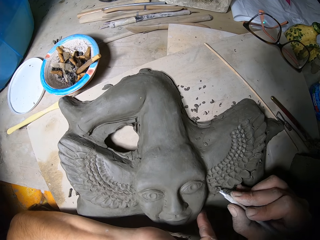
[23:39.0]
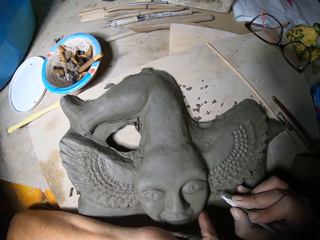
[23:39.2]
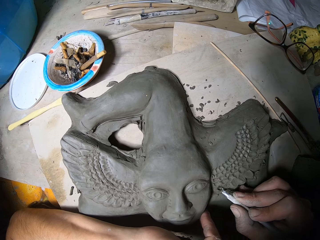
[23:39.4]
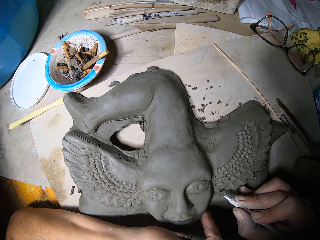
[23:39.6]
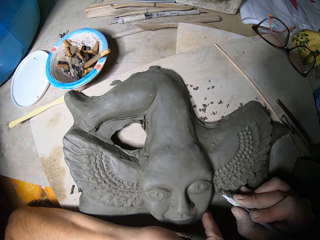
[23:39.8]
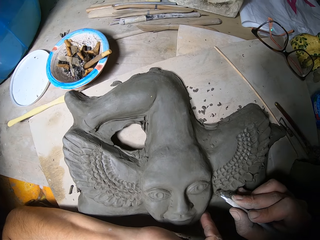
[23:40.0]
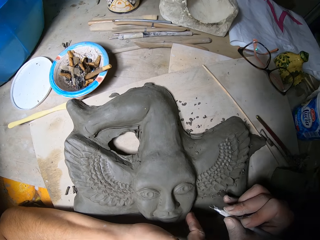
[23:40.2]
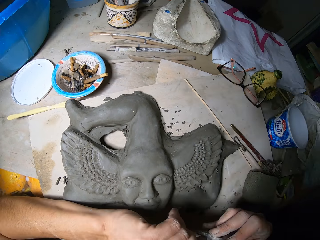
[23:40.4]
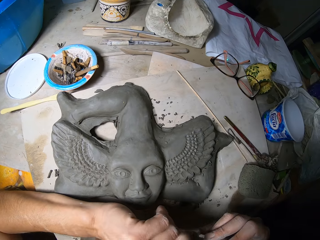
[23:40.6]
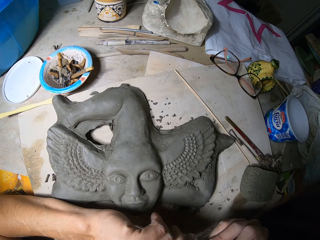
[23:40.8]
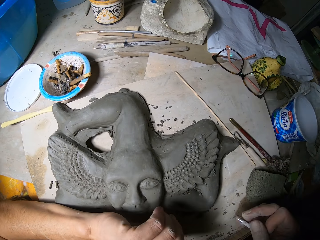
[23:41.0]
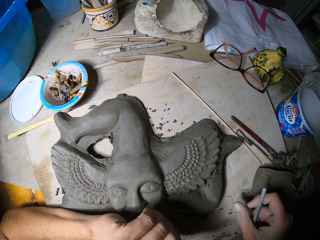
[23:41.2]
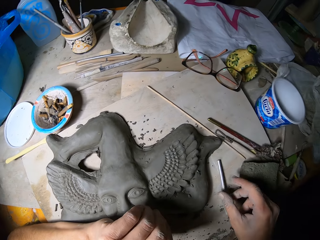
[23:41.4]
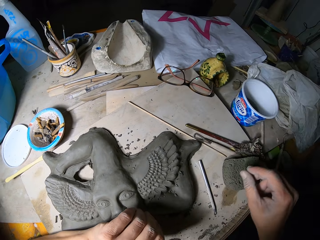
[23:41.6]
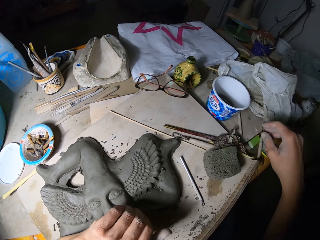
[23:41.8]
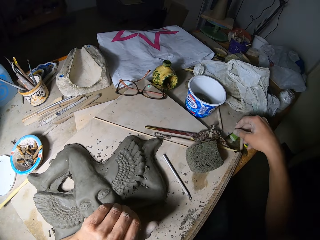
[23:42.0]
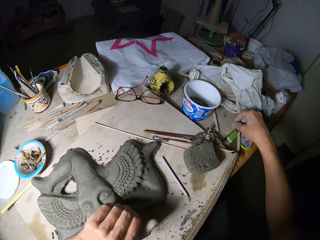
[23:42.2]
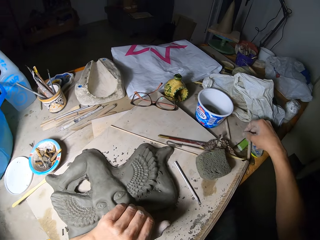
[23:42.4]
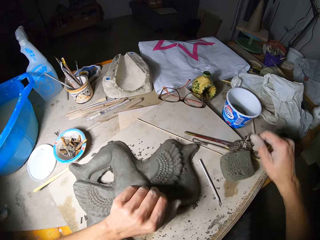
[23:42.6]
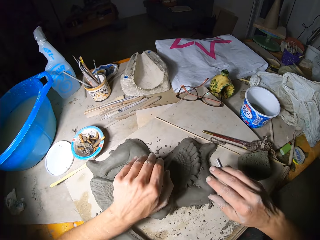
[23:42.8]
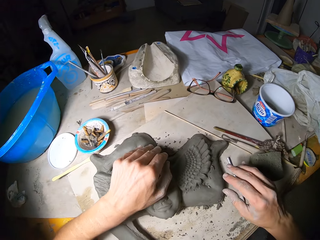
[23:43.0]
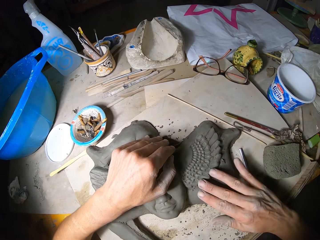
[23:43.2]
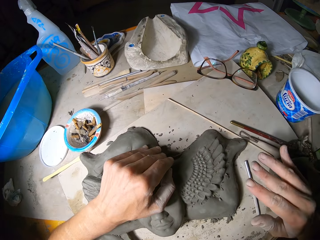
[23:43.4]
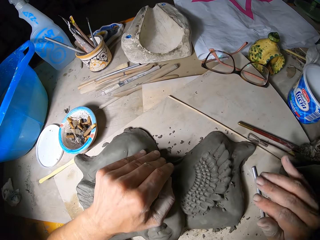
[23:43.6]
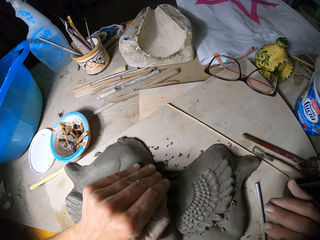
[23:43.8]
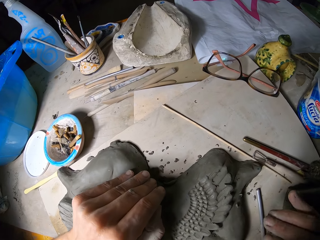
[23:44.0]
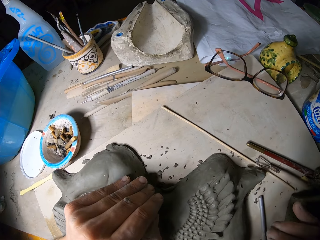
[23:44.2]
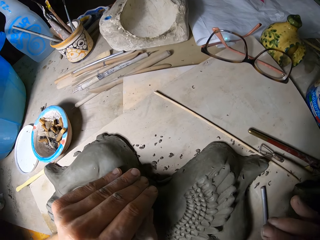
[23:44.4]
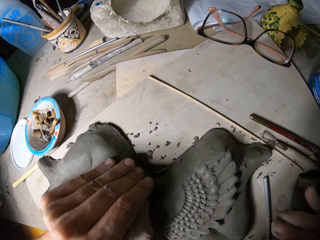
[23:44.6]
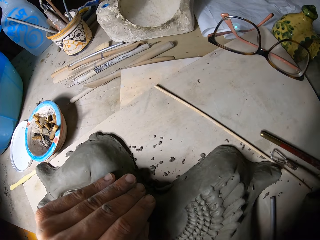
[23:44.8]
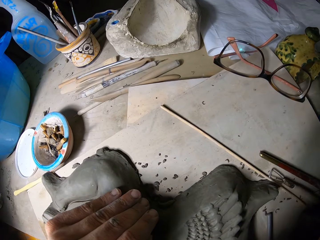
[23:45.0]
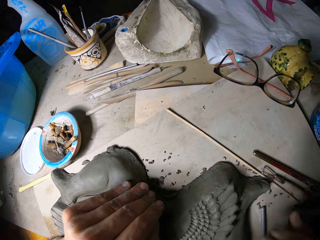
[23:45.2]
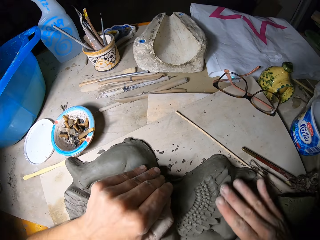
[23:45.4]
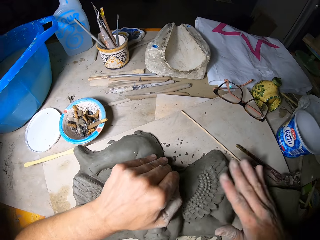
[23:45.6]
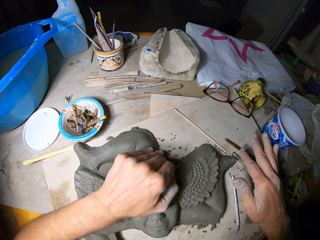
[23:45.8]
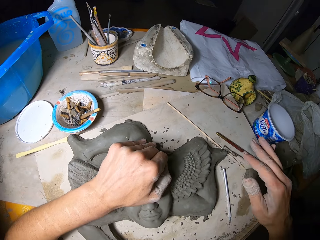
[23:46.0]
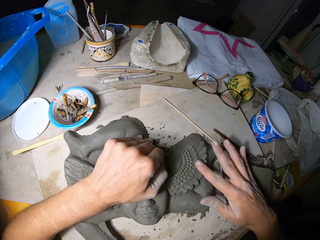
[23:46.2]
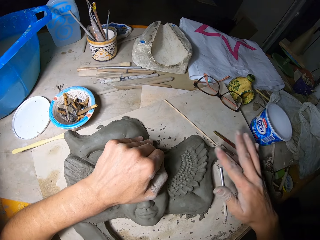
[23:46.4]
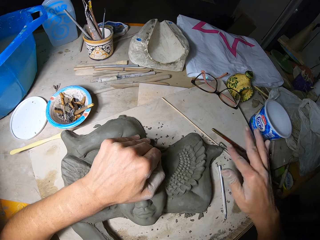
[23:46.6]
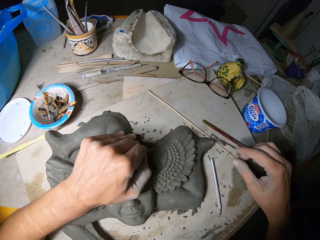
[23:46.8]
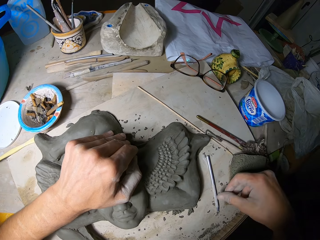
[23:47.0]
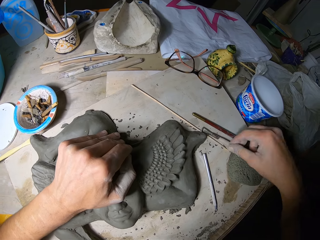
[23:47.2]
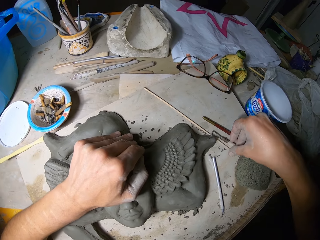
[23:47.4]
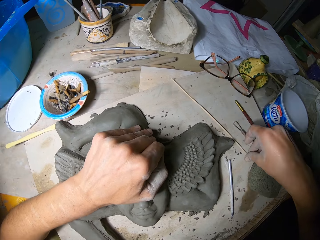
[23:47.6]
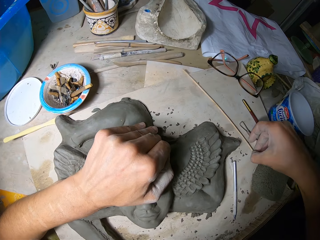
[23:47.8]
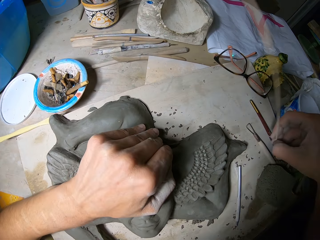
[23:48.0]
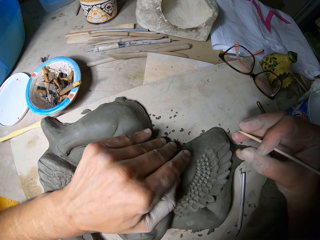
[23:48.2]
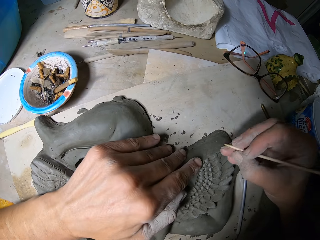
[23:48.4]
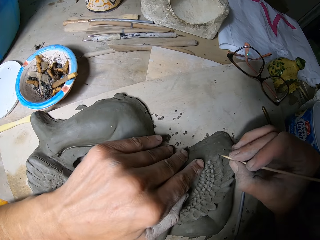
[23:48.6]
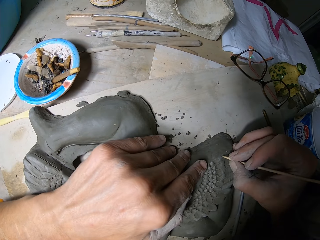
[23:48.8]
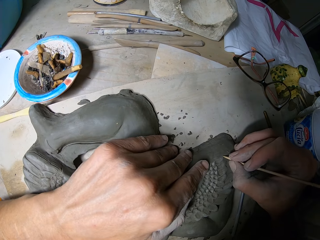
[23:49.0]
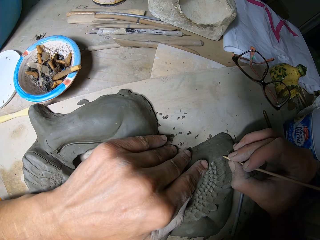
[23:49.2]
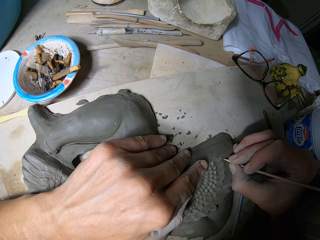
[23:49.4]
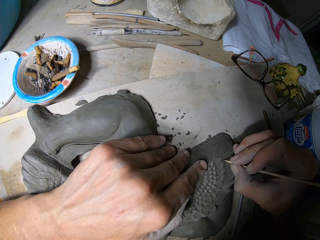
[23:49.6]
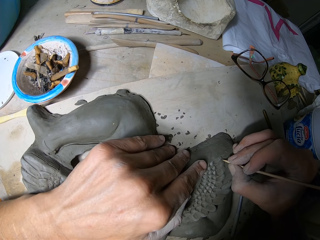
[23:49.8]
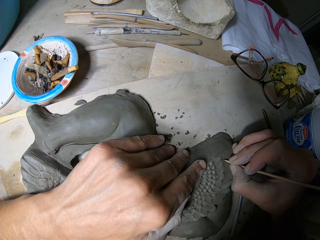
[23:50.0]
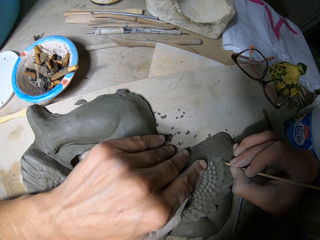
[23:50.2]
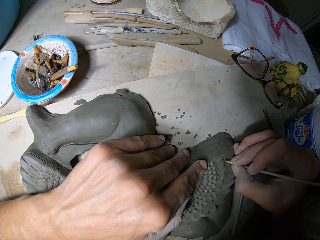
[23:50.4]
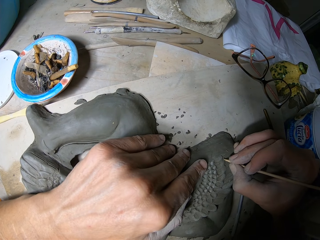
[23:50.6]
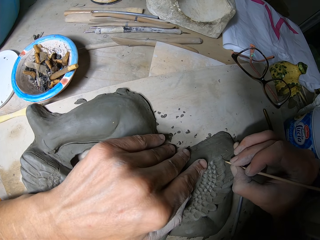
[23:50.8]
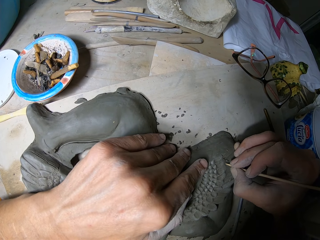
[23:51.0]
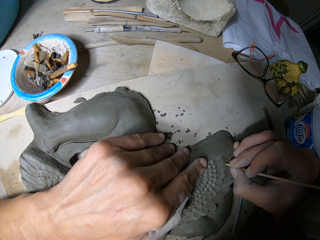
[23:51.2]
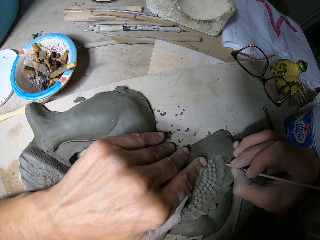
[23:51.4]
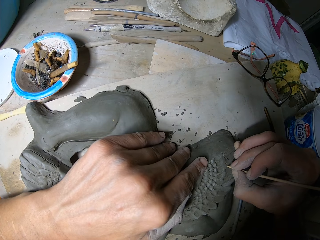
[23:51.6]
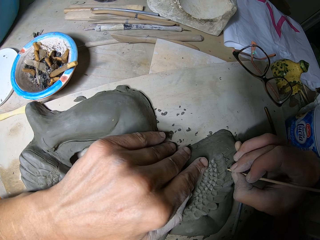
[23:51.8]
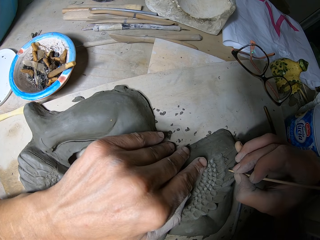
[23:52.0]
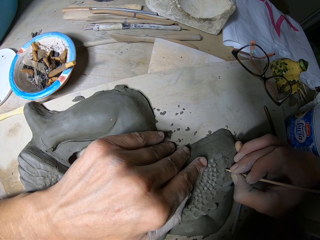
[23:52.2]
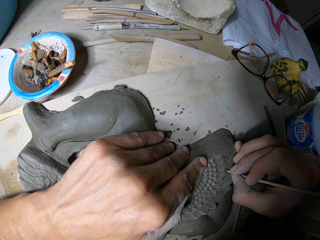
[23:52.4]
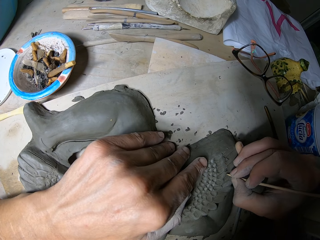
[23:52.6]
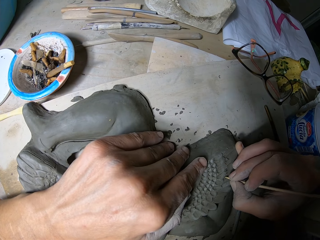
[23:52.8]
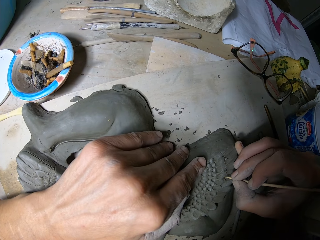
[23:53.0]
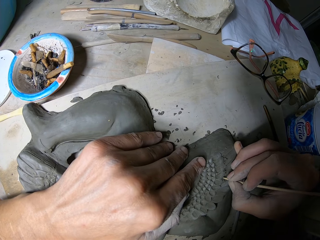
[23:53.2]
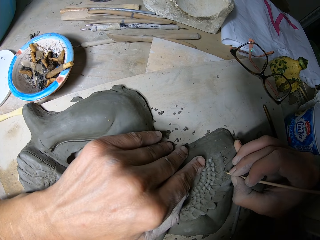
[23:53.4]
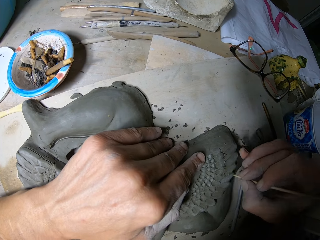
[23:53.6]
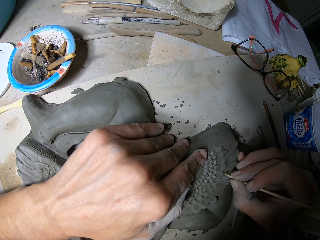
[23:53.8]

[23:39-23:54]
The camera wearer dusts off plasticine debris from the ribbon tool with his left hand. He drops the ribbon tool in his right hand on a workbench. He touches the ribbon tool with his right hand. He dusts off plasticine debris from the sculpture with his right hand. He blows plasticine debris on the sculpture with air from his mouth. He dusts off plasticine debris from the sculpture with his right hand. He picks up a skewer stick with his right hand. He draws lines with the skewer stick in his right hand. He decorates the sculpture using the stick.

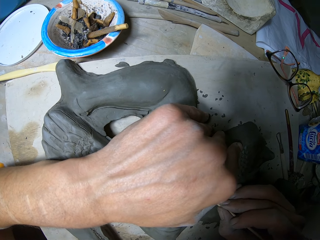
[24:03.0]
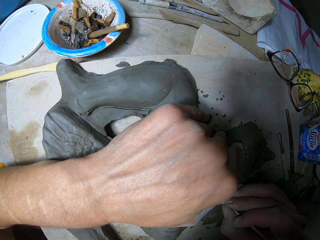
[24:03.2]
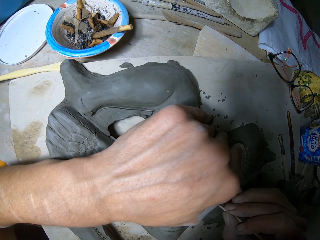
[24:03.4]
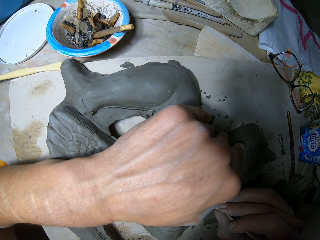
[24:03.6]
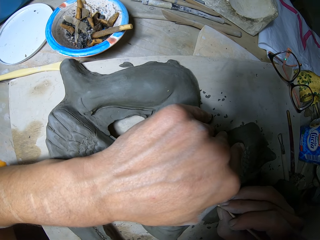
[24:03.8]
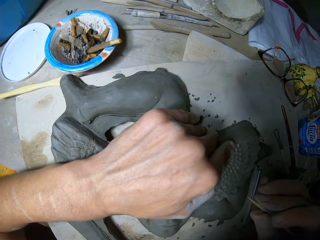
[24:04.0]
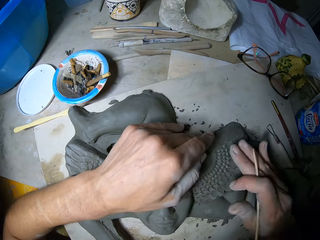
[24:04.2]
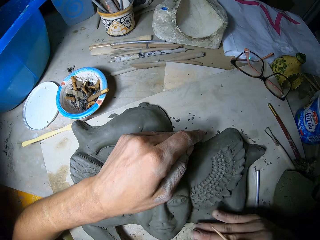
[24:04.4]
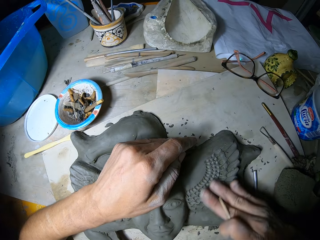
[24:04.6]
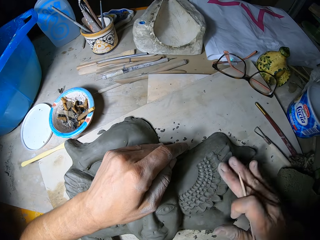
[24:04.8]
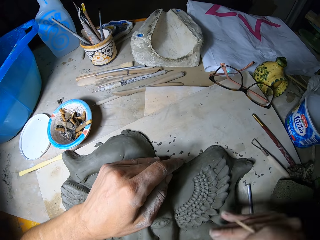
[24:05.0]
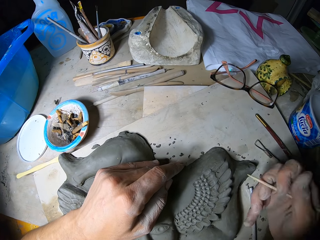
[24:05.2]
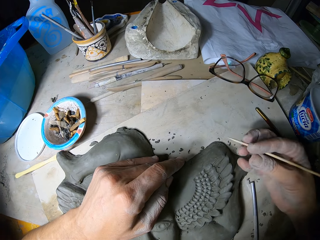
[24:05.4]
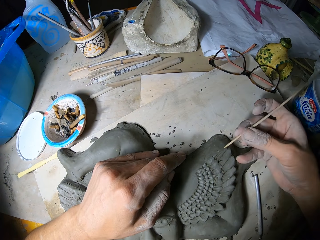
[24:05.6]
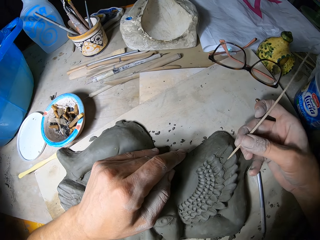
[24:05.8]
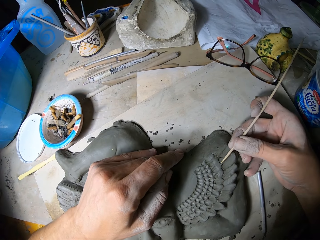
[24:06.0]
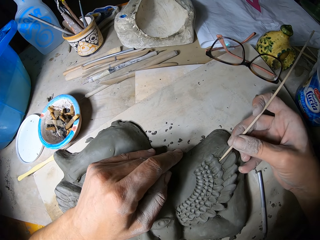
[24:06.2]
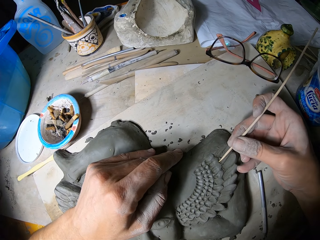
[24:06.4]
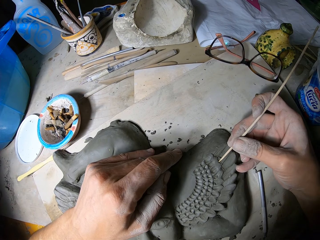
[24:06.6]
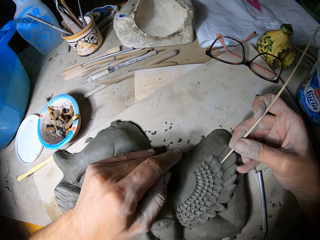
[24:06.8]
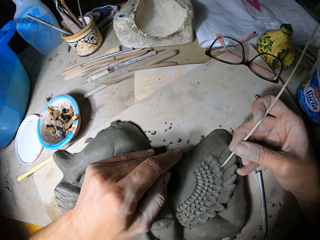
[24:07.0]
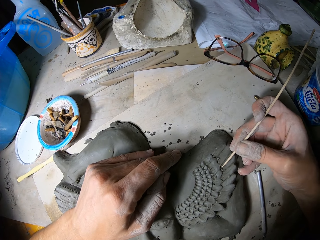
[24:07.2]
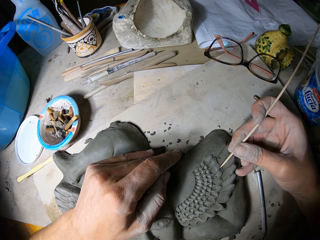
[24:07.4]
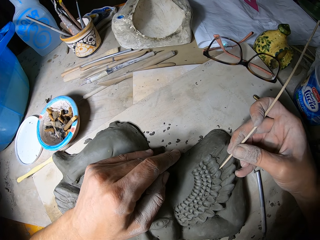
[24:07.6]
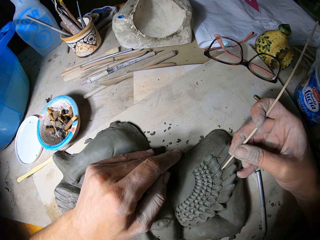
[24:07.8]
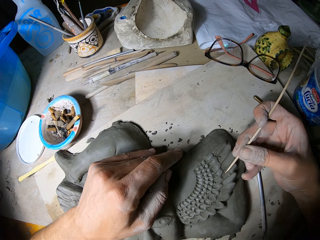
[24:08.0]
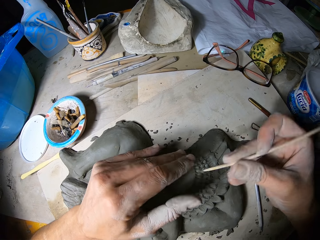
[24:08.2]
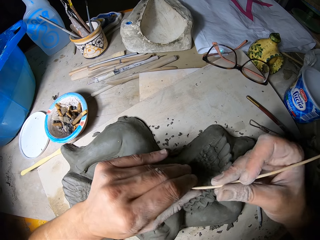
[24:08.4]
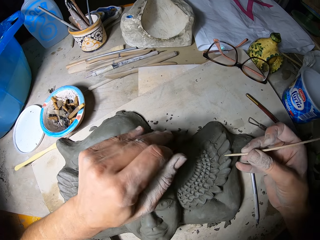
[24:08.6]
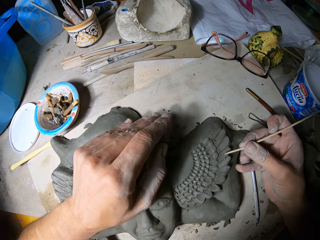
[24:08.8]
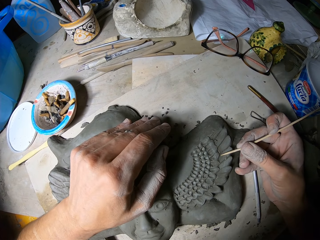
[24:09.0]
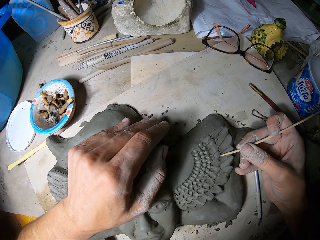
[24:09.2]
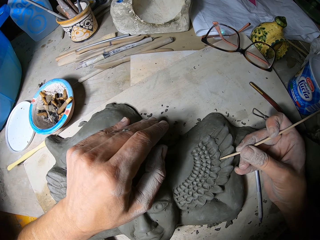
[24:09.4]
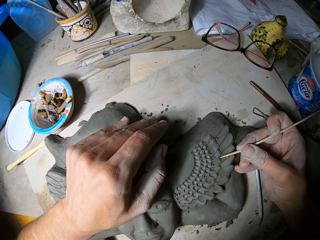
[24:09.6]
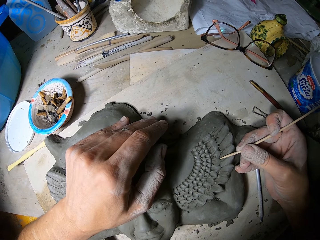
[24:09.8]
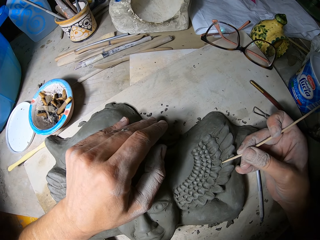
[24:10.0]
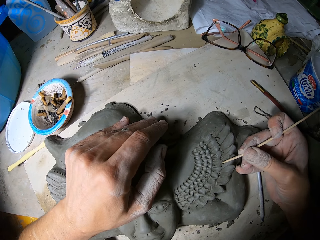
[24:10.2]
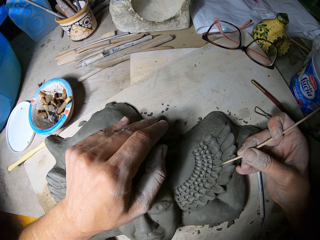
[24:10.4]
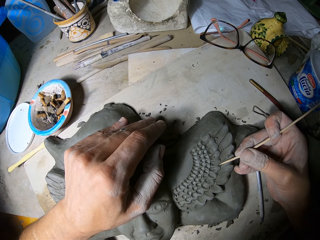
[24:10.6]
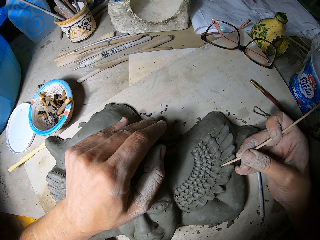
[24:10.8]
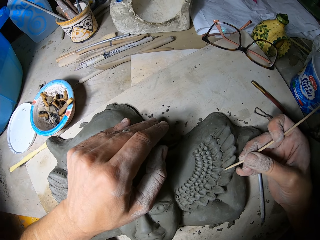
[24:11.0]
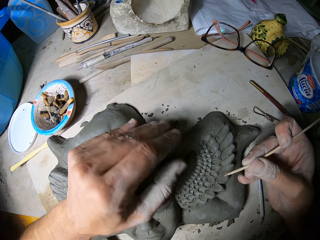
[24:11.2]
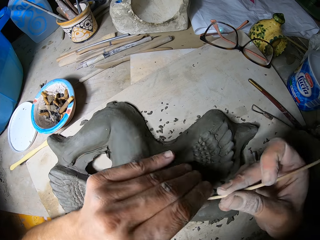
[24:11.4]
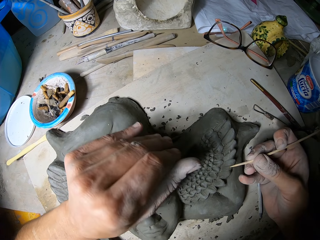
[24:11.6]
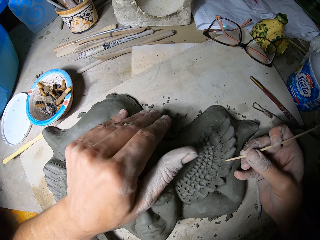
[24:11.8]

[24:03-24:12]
The camera wearer dusts off plasticine debris from the sculpture with his right hand. He blows plasticine debris from the sculpture with air from his mouth. He draws lines with the skewer stick in his right hand. He removes plasticine debris with his left hand from the skewer stick. He draws lines with the skewer stick in his right hand. He removes plasticine debris with his left hand from the skewer stick.
